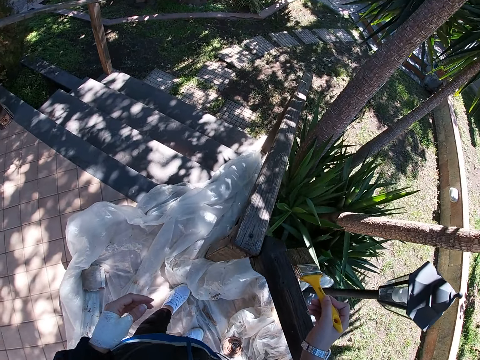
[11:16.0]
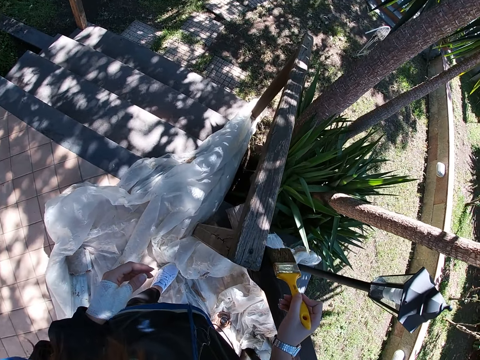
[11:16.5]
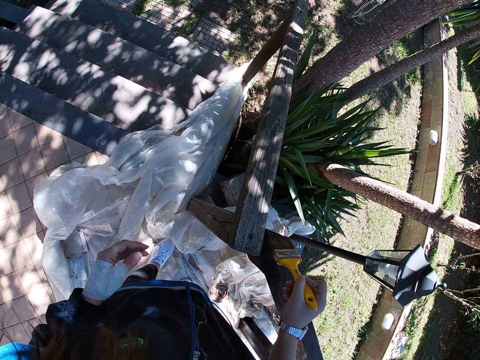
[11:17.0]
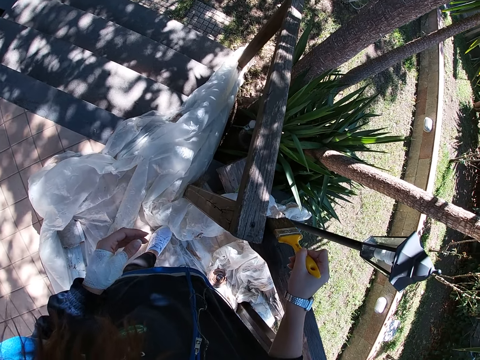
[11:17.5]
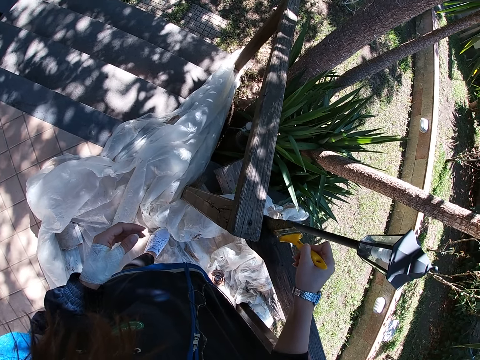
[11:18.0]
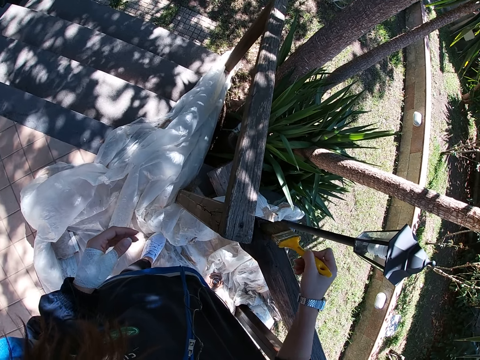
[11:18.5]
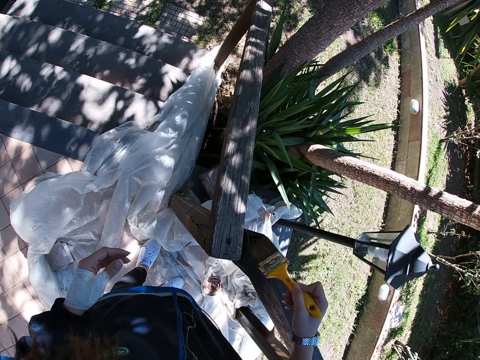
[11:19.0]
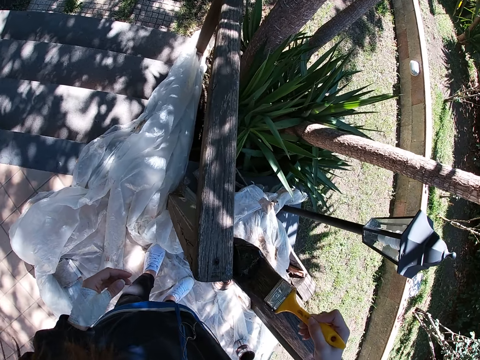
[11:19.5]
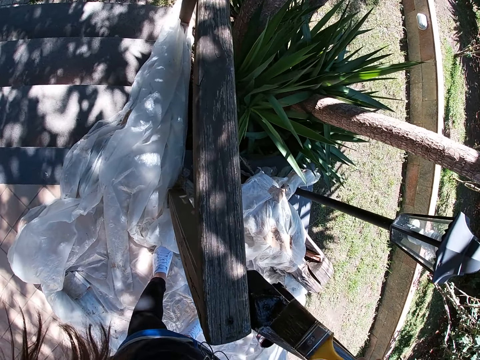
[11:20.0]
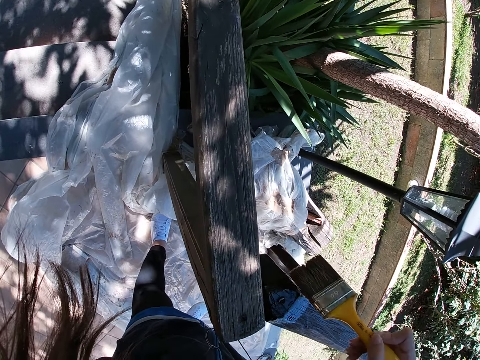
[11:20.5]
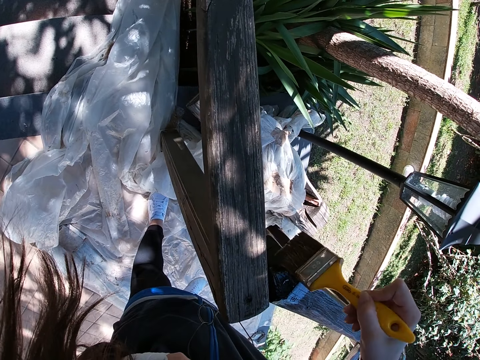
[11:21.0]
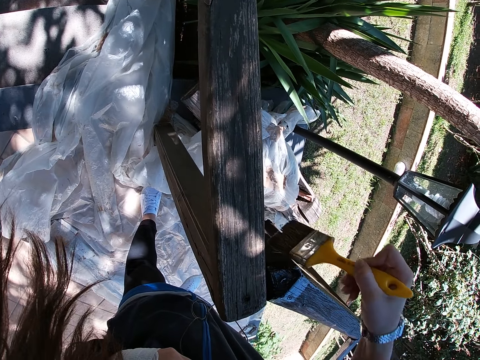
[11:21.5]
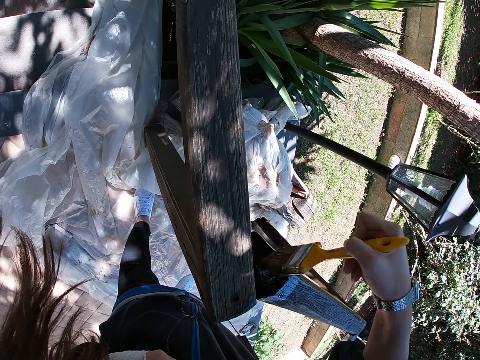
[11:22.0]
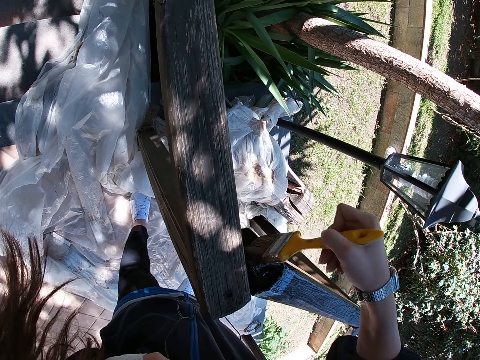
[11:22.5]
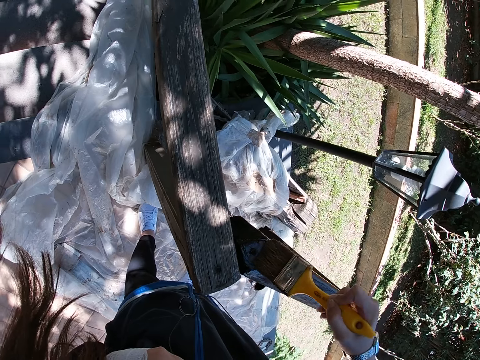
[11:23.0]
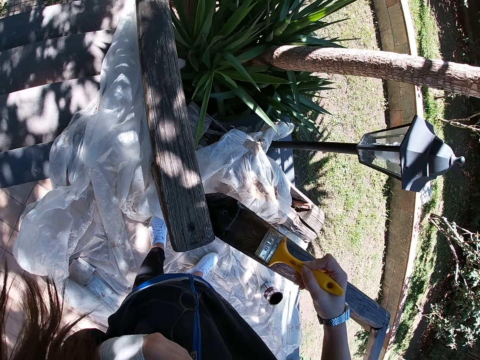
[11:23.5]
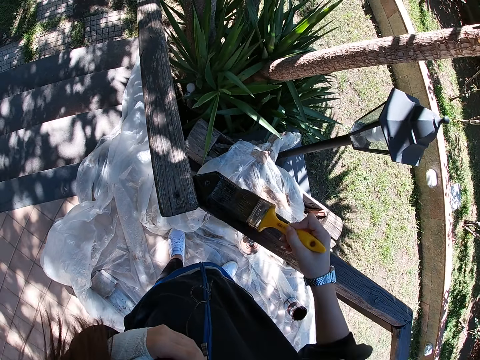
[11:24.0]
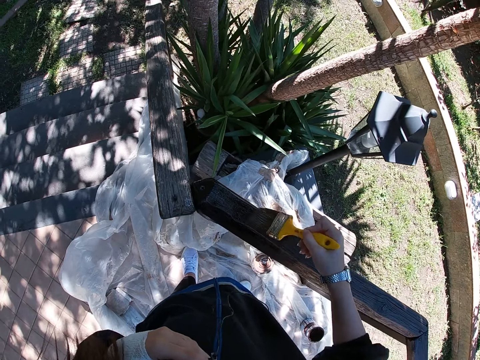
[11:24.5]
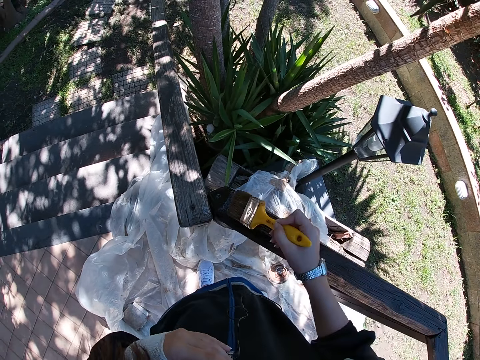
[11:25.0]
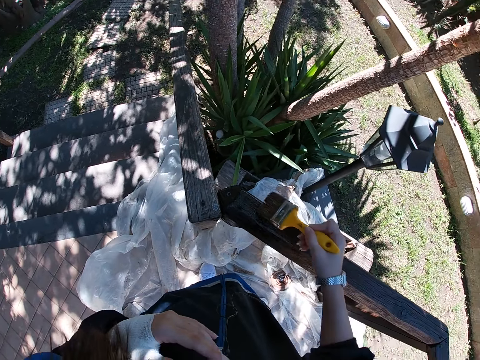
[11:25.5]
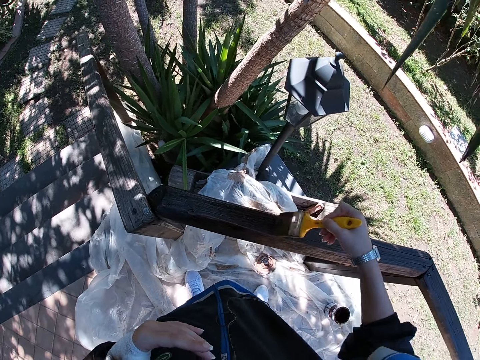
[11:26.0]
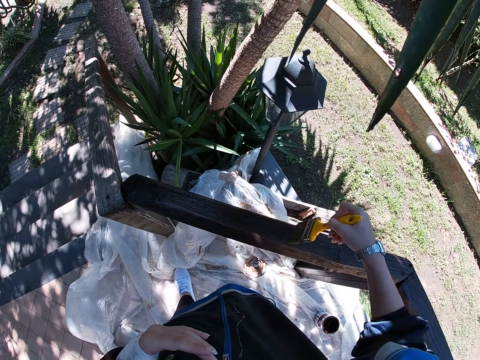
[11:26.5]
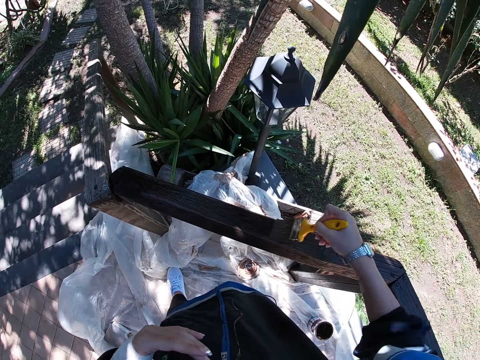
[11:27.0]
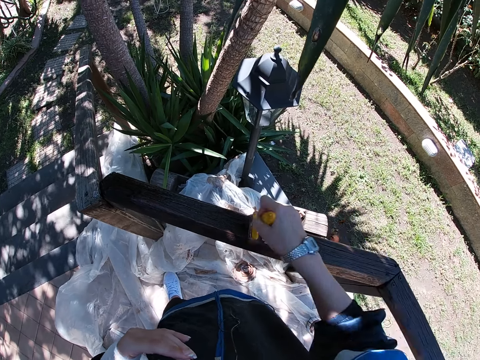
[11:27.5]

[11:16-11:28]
The camera wearer paints the frame of wood.

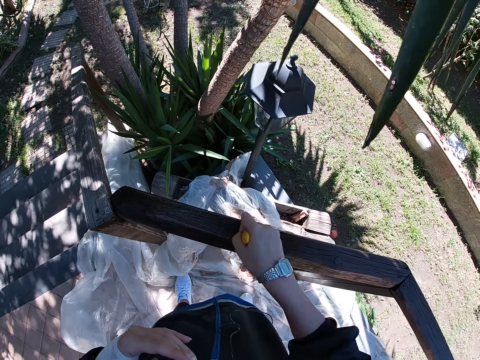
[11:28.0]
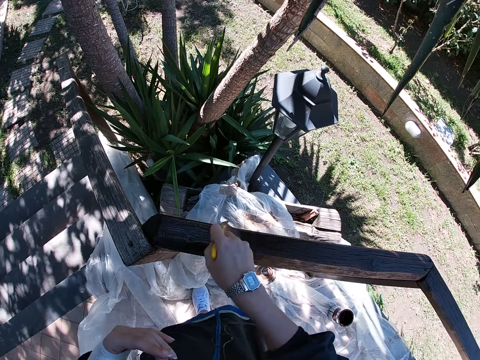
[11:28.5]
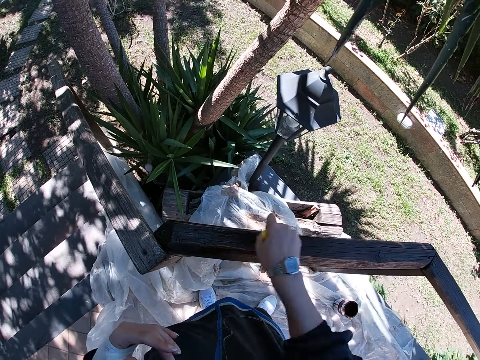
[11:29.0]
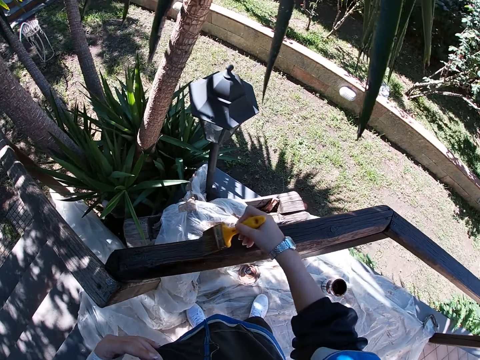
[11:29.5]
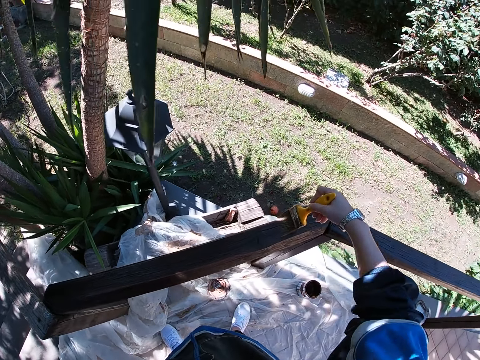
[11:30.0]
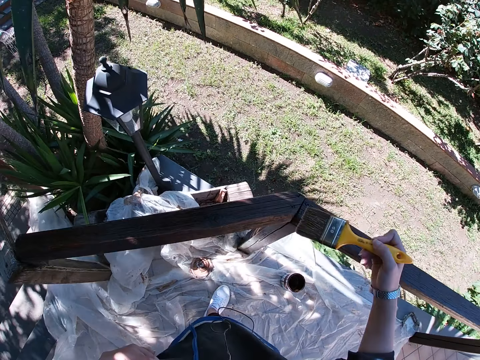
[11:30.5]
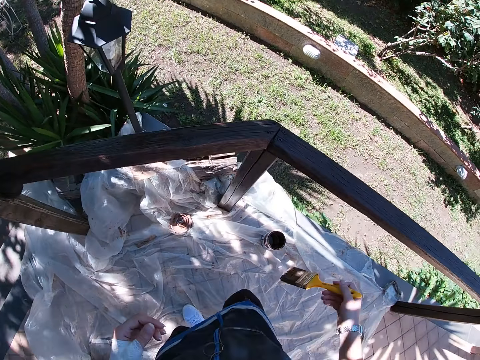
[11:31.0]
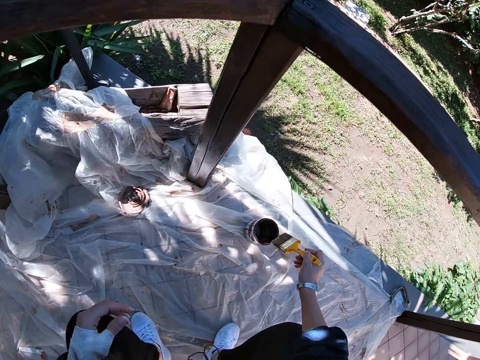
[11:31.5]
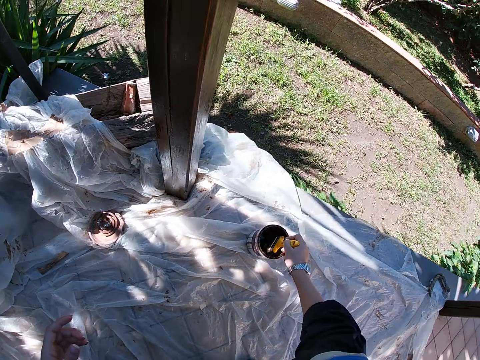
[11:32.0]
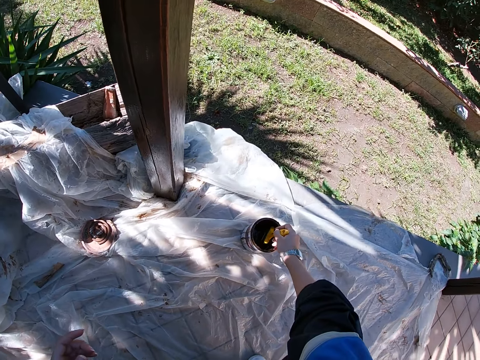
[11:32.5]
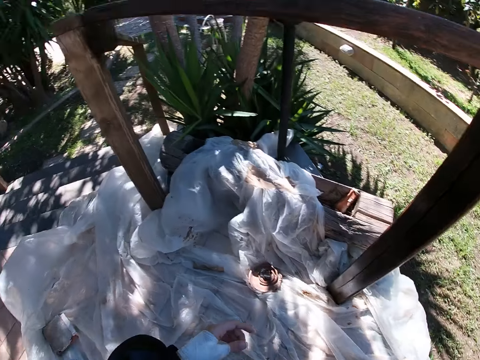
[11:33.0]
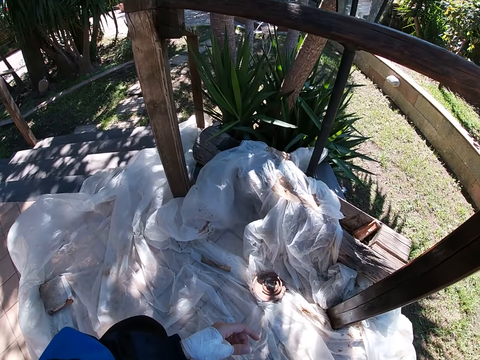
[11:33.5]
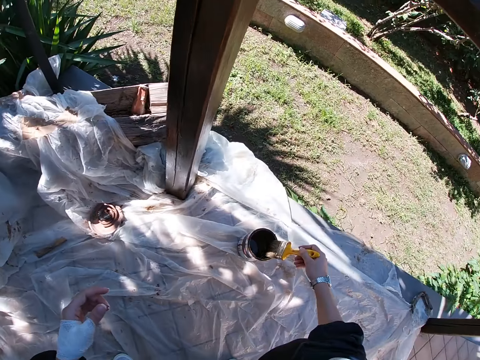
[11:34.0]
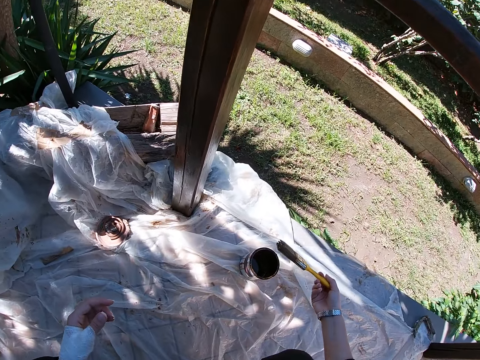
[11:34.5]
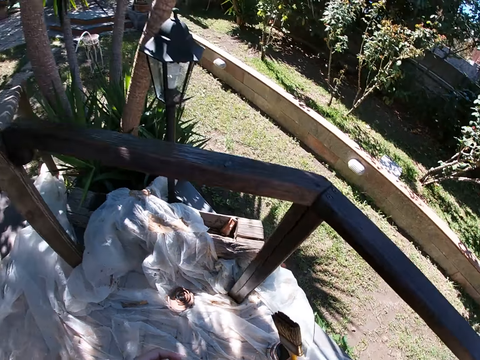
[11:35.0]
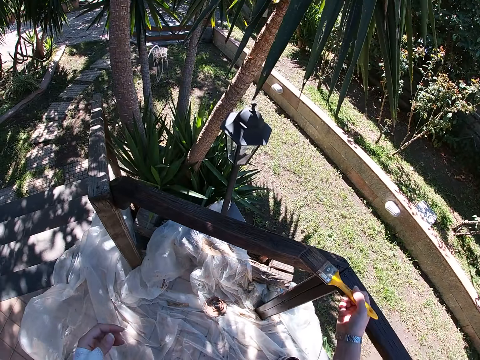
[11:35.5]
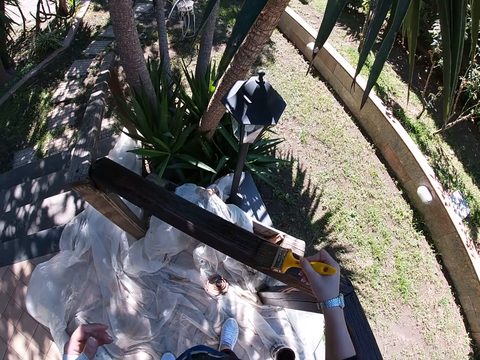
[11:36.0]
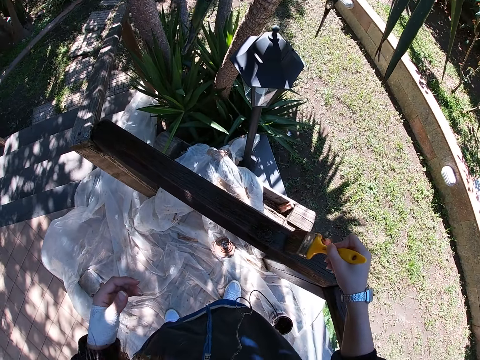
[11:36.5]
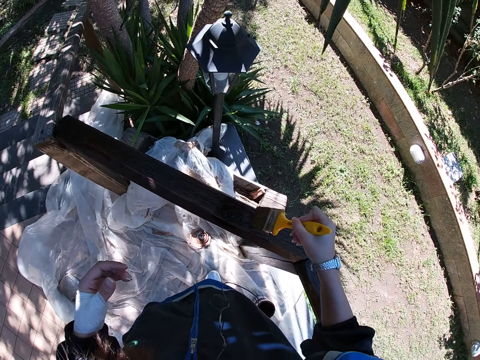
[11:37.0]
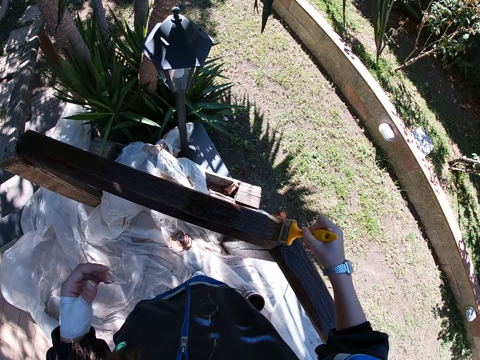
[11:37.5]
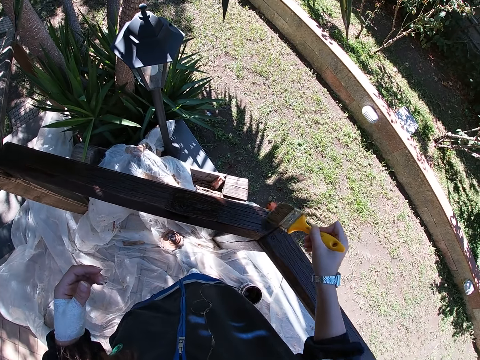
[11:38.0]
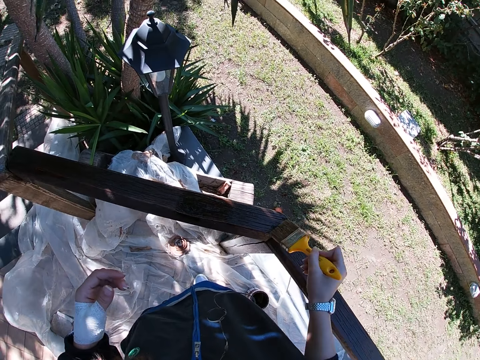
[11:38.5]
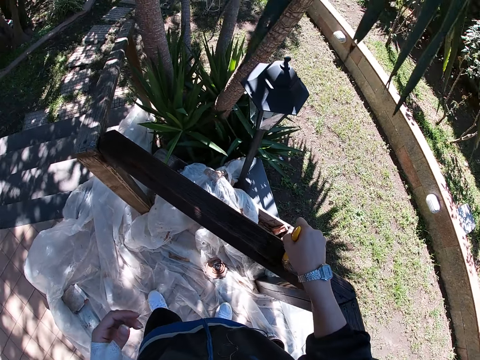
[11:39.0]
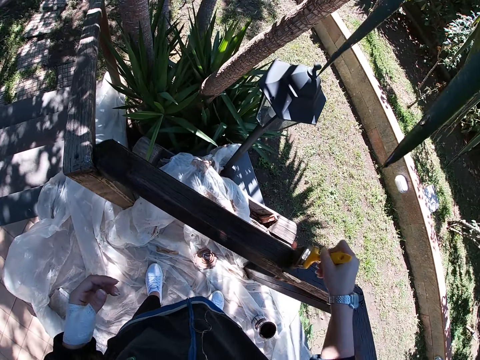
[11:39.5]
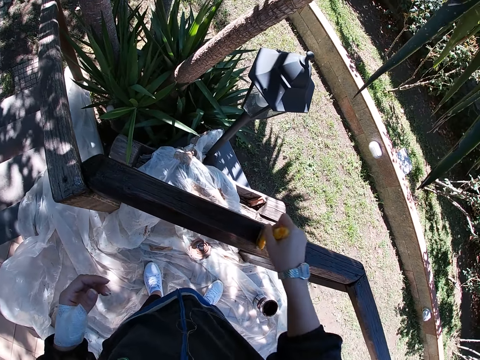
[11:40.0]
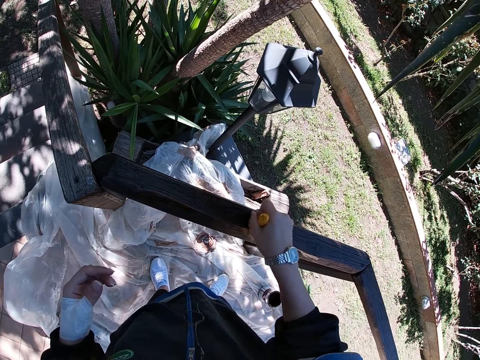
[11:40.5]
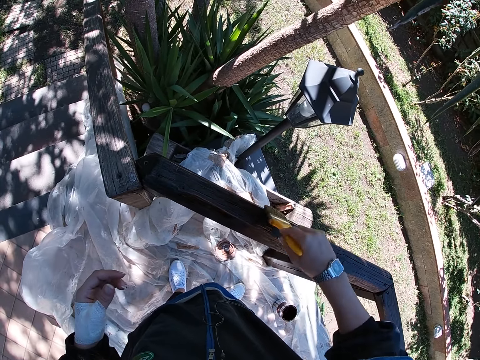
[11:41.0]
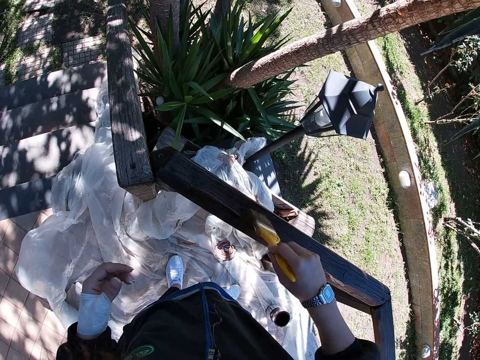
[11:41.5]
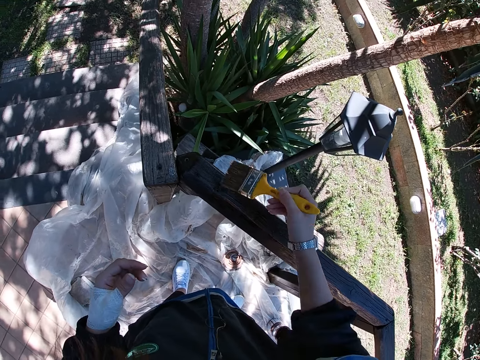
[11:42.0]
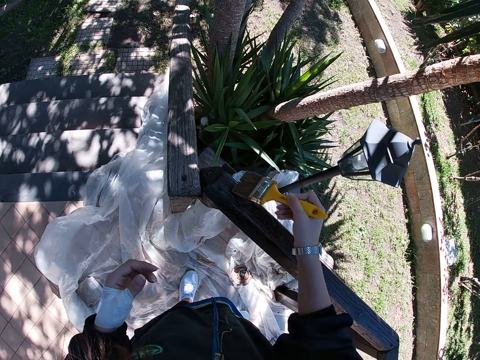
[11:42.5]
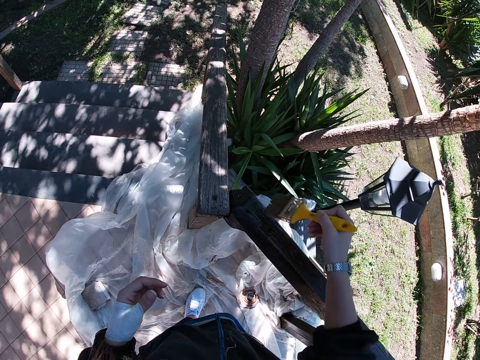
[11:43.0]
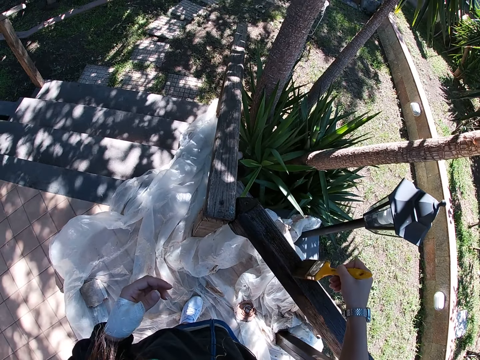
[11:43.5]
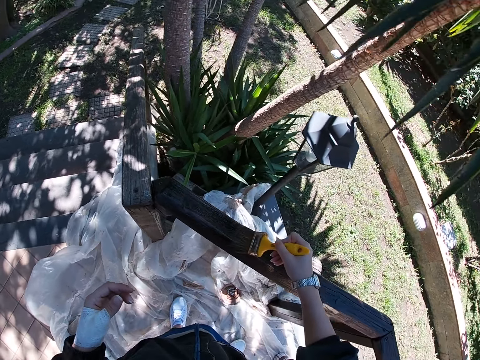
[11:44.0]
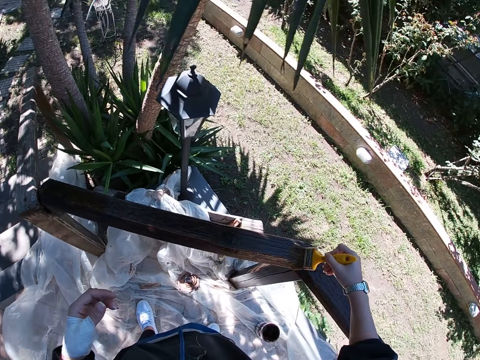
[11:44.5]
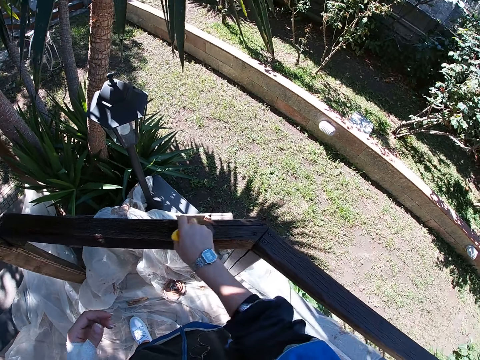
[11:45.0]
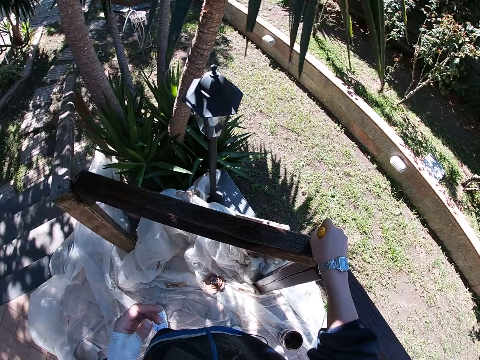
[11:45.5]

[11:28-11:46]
The camera wearer bends. She stops painting the frame of wood. She dips the paint brush in her right hand into the paint container. She takes out the paint brush from the container. She drips off paint from the paint brush. She stands. She paints the wooden balcony rail with the paint brush in her right hand.
